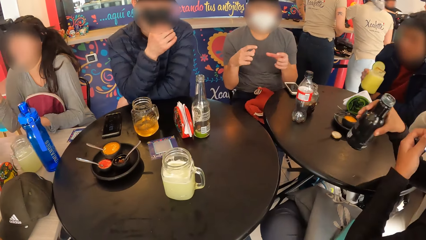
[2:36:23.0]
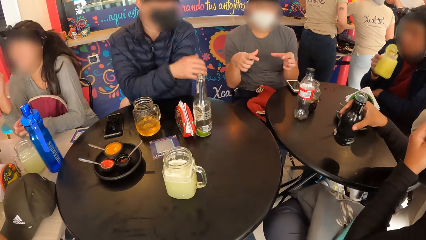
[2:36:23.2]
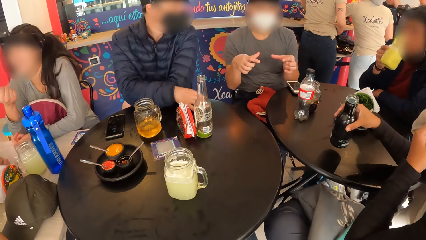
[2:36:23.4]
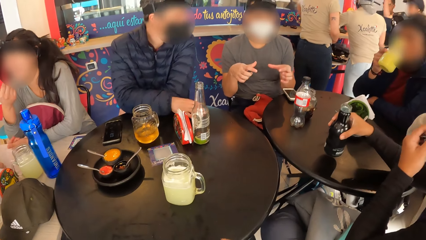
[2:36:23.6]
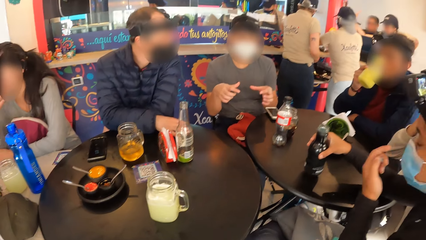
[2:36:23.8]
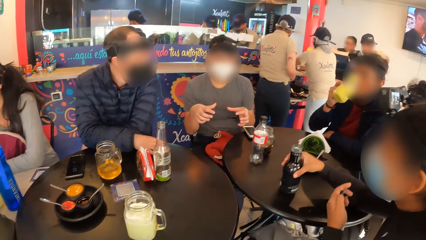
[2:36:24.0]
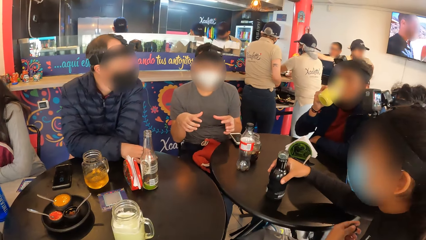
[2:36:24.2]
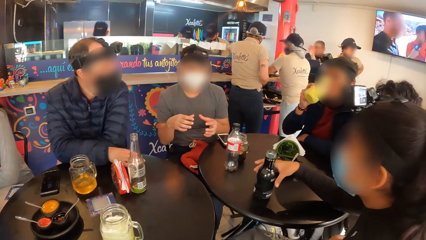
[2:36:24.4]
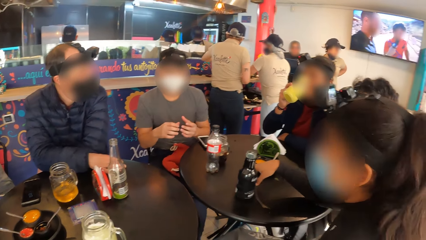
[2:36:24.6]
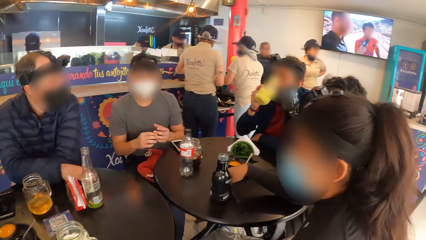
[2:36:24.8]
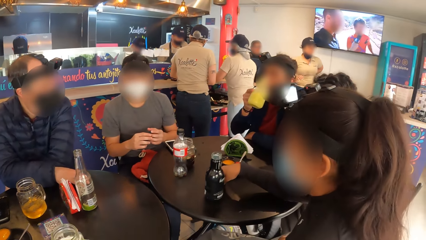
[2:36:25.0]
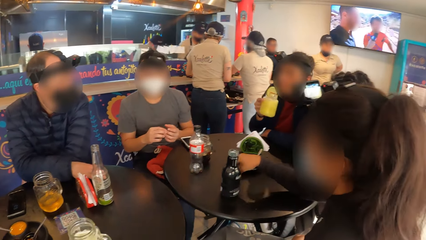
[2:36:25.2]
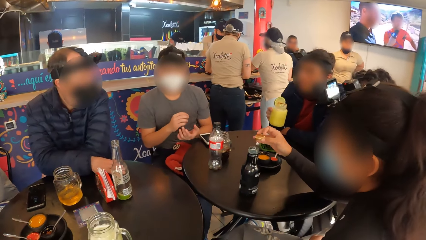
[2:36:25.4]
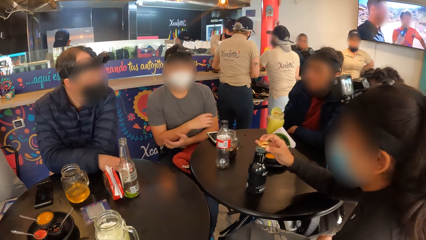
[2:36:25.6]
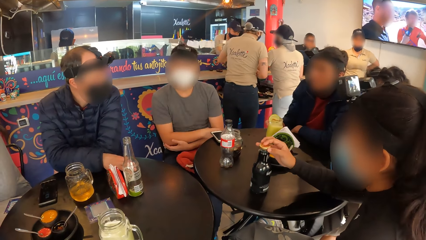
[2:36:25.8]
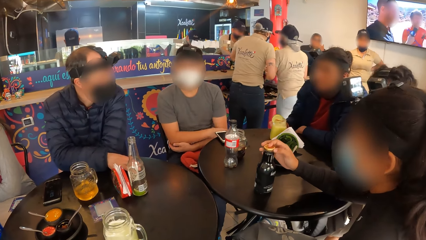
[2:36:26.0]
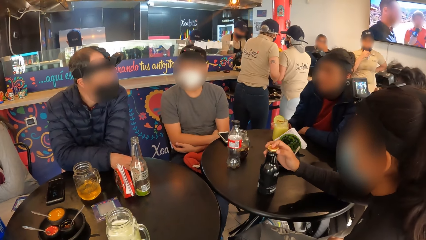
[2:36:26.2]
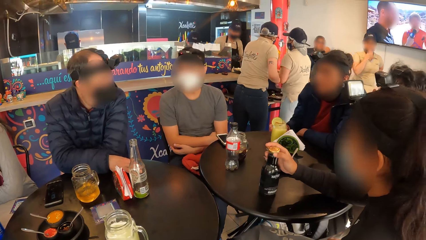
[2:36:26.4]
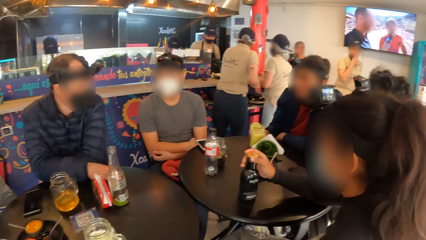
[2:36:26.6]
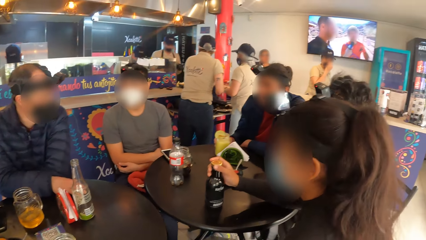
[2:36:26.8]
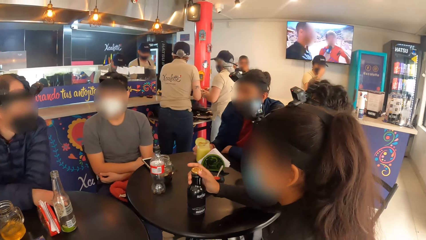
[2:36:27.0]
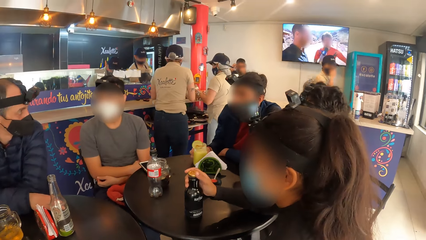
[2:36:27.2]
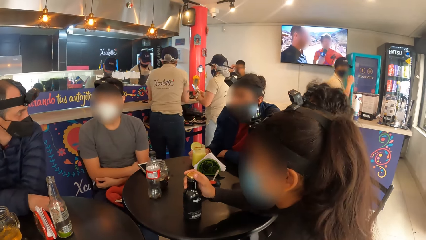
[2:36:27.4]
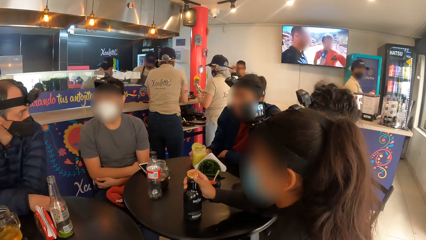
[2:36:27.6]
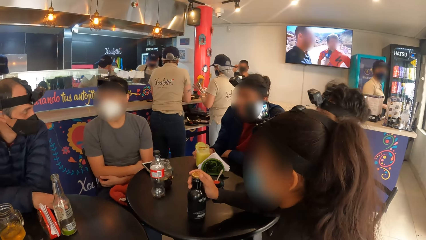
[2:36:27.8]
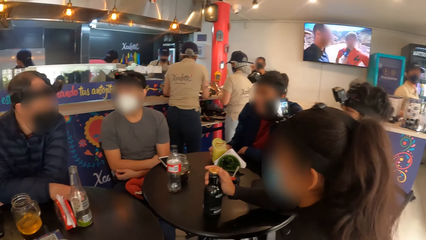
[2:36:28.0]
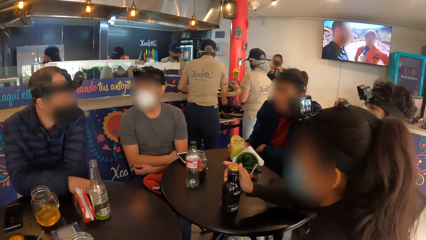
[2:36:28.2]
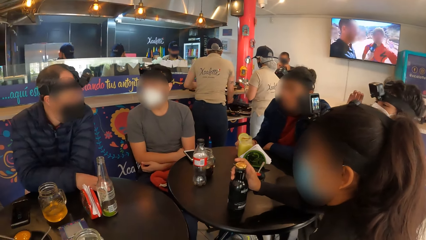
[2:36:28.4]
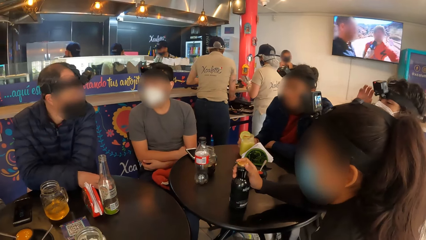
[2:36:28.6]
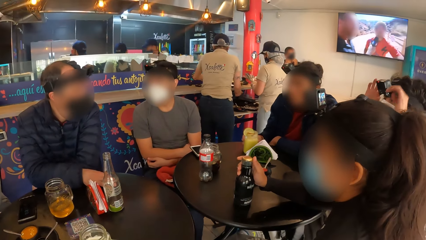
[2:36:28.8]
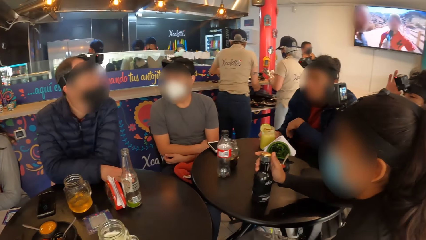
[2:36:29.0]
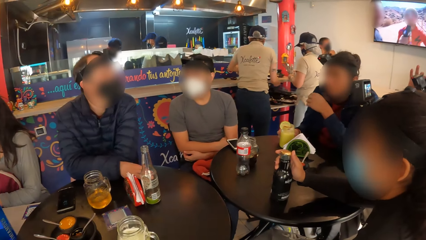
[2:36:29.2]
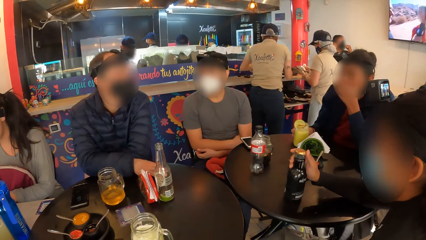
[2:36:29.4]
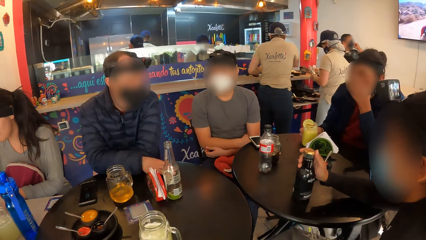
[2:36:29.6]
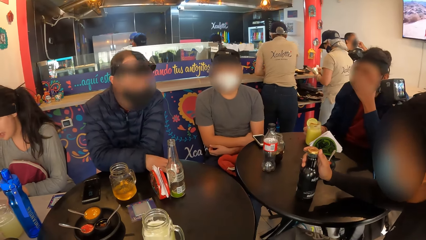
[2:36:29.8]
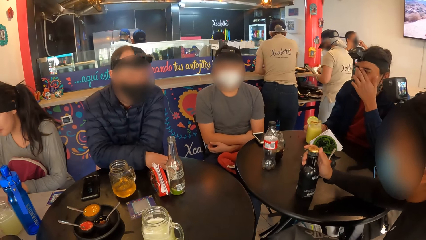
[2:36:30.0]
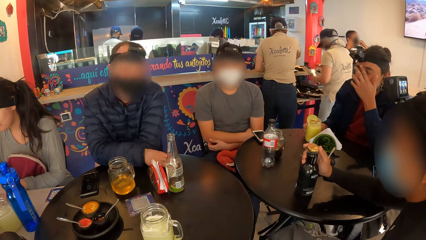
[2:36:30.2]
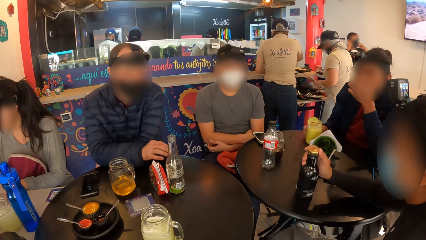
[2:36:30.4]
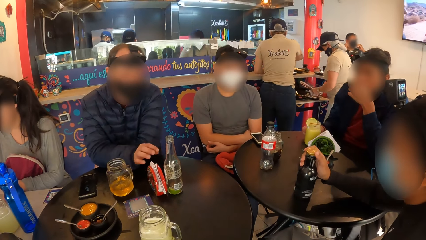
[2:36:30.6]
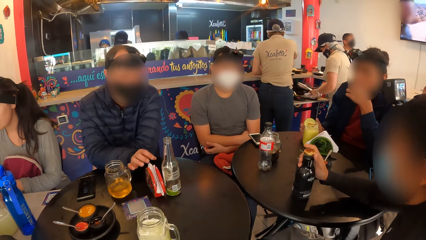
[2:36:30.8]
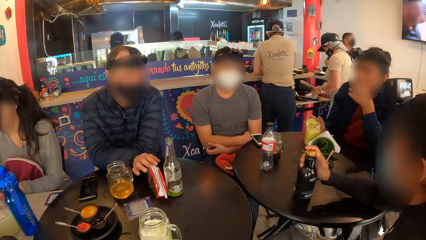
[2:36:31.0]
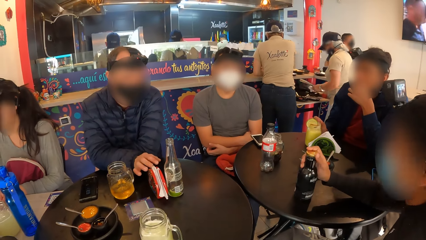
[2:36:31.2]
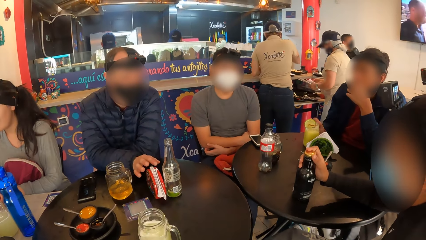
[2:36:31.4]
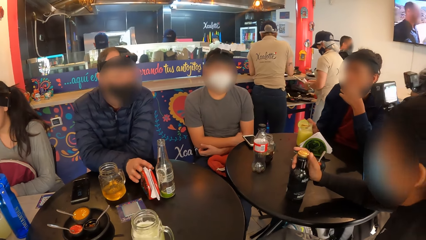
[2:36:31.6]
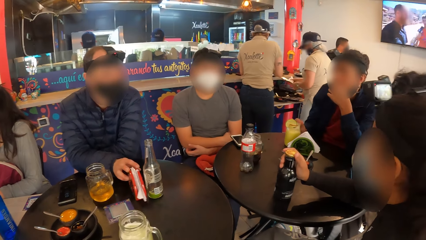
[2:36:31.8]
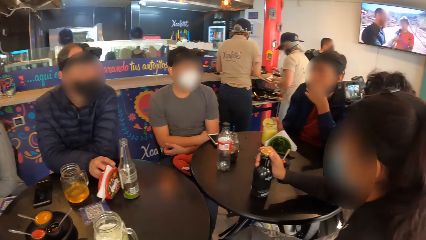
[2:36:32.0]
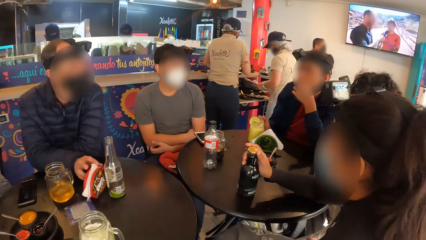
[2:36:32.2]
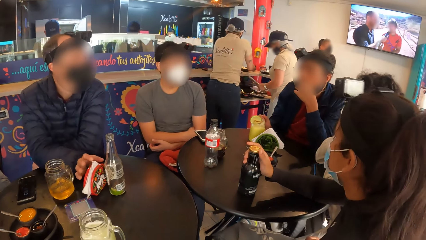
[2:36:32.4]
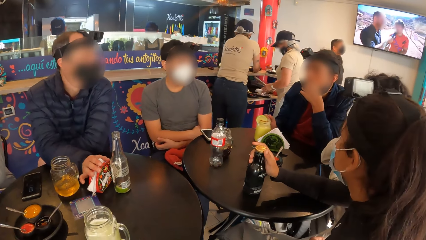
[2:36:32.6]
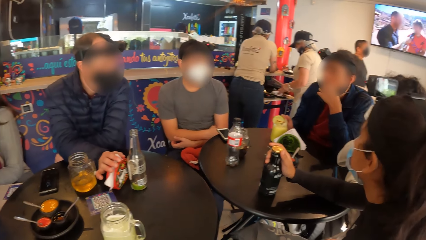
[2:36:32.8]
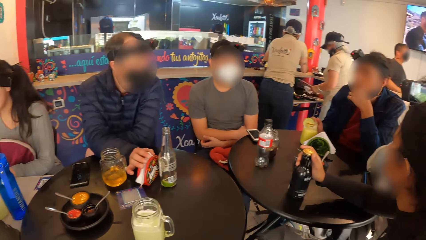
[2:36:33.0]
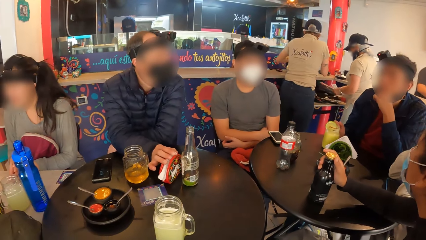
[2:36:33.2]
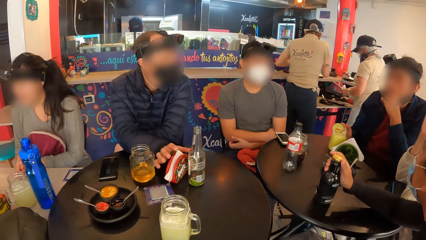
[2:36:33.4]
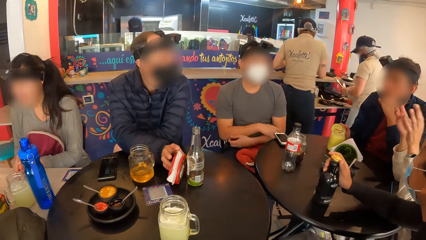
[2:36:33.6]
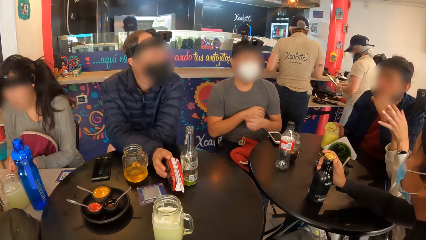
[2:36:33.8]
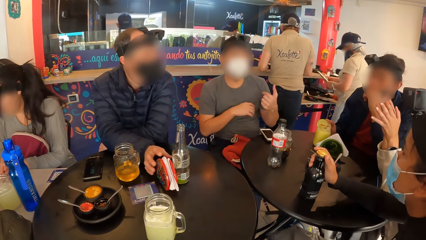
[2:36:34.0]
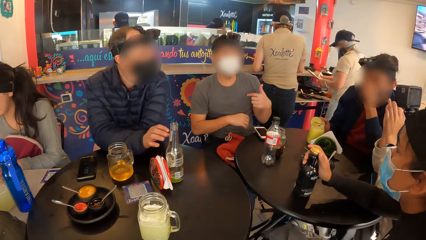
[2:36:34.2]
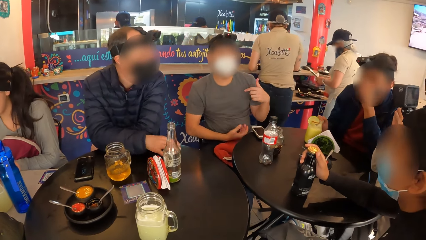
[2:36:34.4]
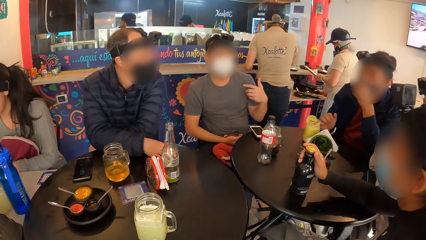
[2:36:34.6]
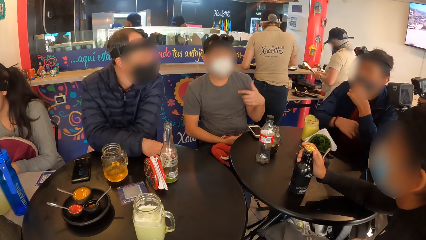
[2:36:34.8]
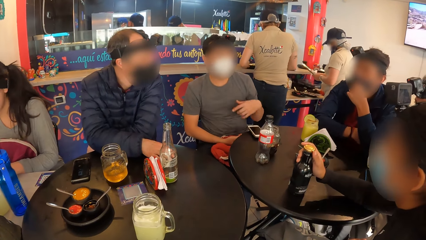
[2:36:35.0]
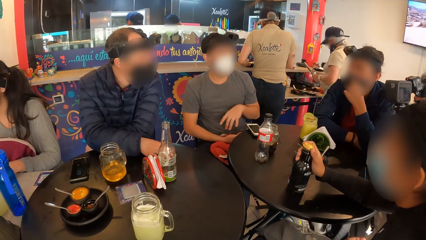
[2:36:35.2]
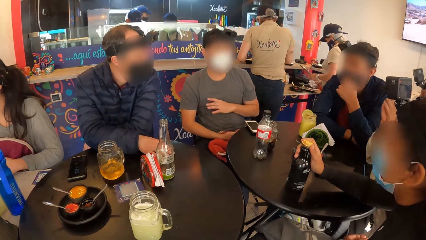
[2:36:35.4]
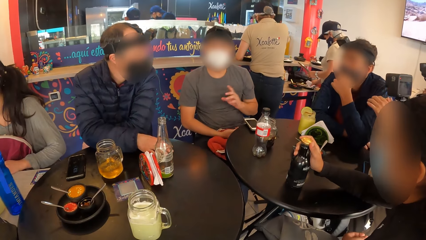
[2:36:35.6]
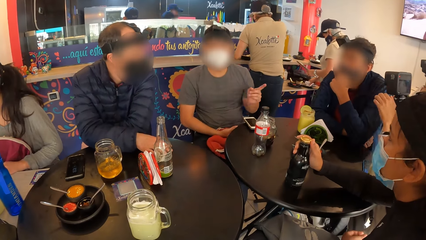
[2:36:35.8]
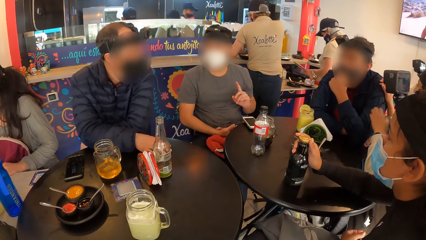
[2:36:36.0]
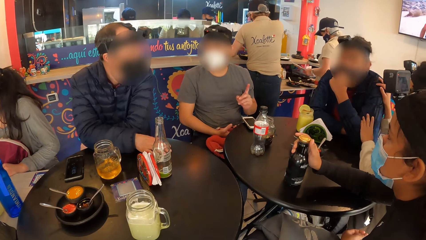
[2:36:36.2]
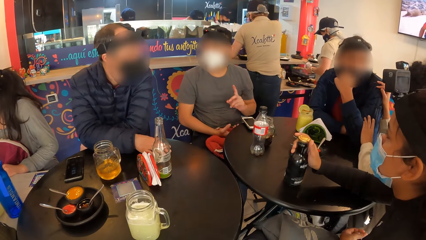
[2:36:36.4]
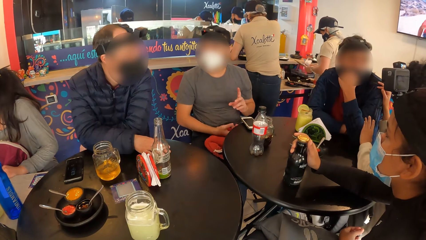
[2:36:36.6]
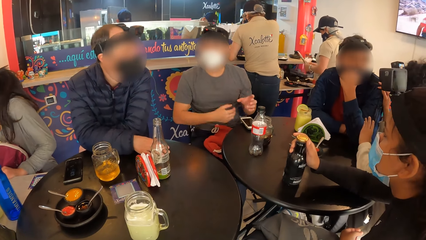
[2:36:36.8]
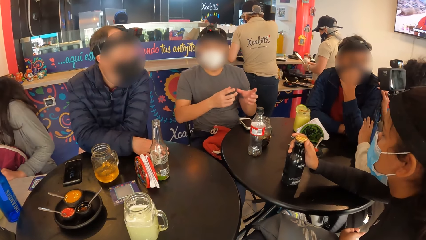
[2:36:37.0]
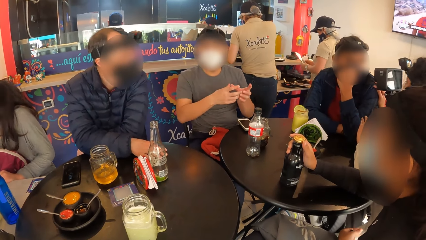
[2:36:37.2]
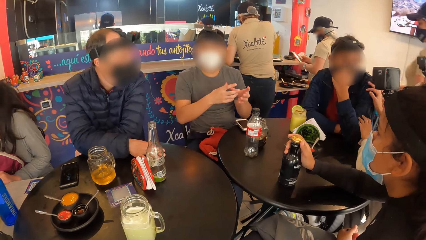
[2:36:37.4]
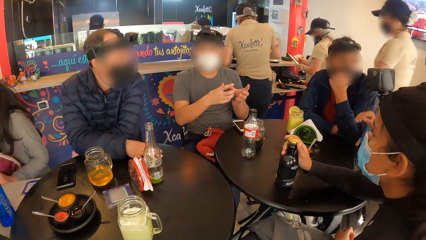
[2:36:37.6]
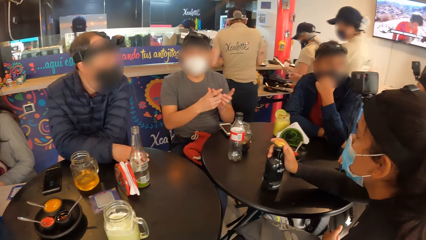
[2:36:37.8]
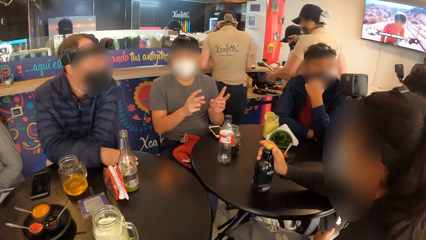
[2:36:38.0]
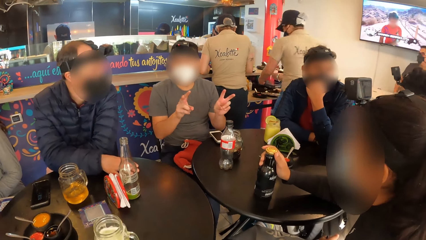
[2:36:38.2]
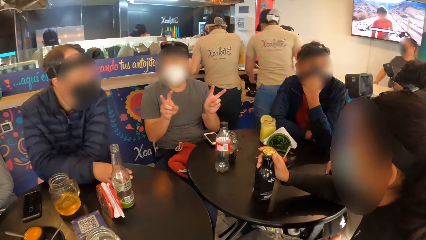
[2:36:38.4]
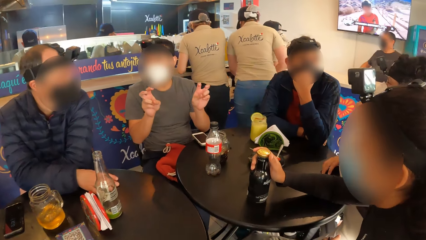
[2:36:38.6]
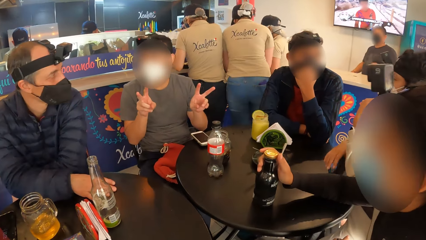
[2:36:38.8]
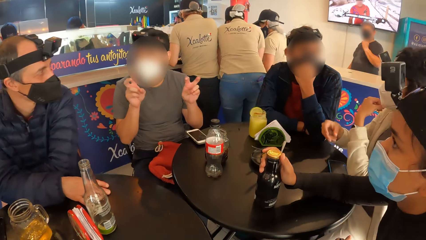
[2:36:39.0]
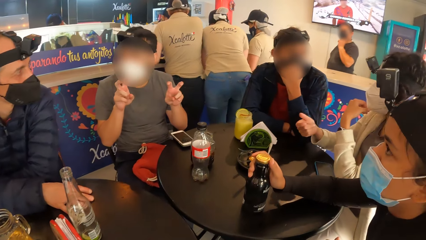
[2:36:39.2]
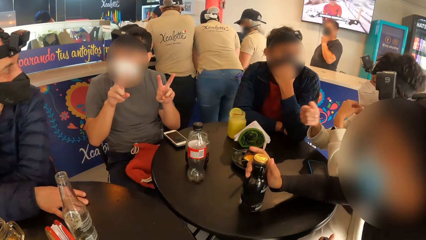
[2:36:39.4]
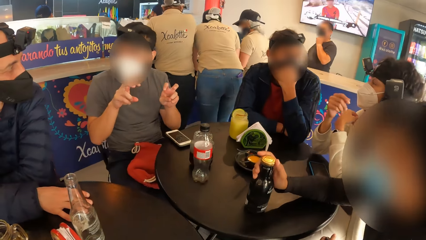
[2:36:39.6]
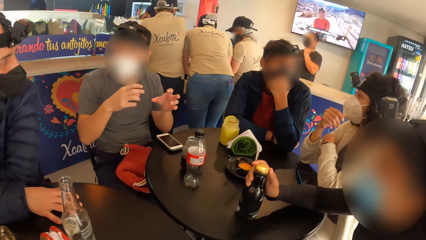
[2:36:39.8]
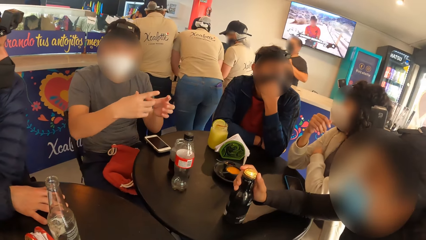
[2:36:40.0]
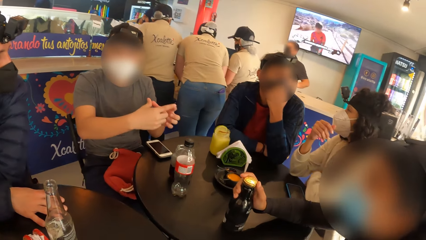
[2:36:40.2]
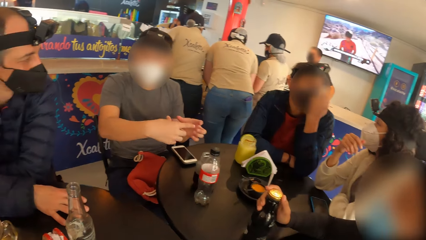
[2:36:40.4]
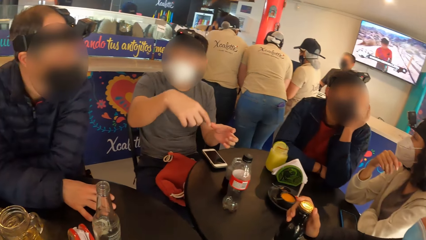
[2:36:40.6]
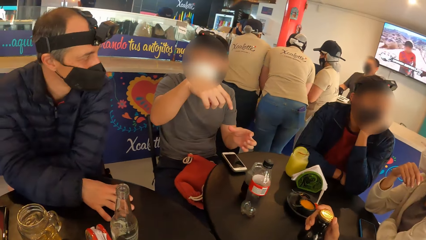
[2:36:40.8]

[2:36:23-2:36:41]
A man picks the cup from the table with his right hand. A woman drops the bottle on the table with her right hand. Another man drinks juice from the cup with his right hand. The woman picks the lid from the table with her right hand. The other man drops the cup on the table with his right hand. The woman covers the bottle on the table with the lid in her right hand. Another man moves the paper towel holder on the table with his right hand.
